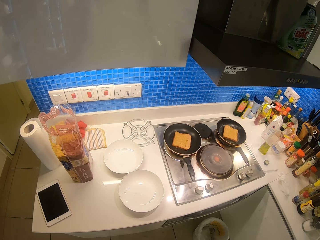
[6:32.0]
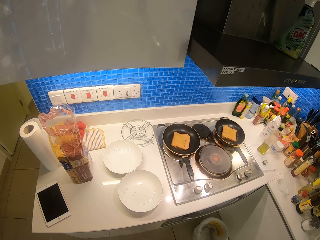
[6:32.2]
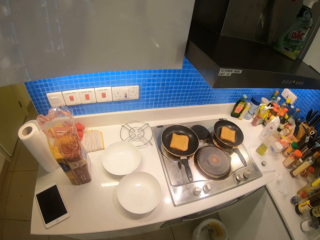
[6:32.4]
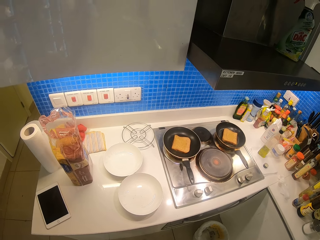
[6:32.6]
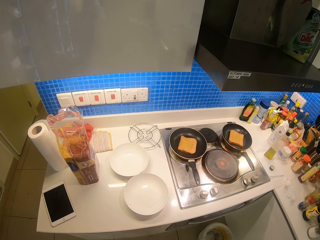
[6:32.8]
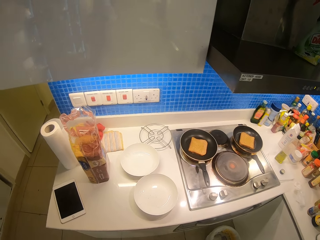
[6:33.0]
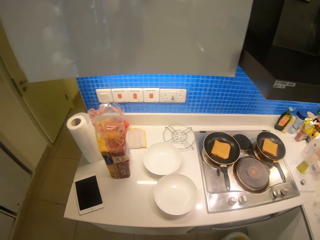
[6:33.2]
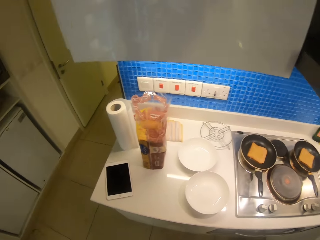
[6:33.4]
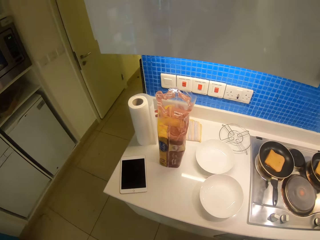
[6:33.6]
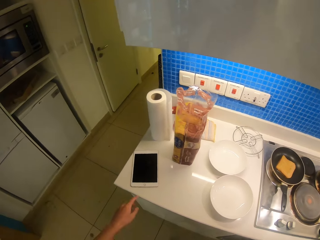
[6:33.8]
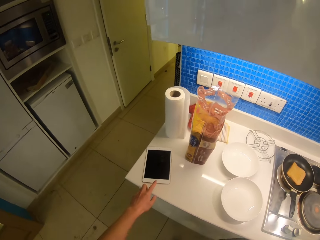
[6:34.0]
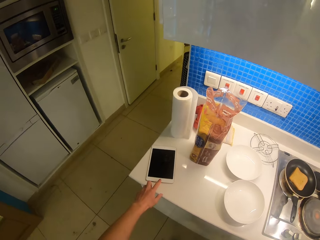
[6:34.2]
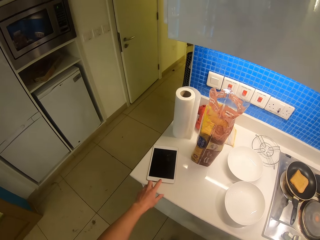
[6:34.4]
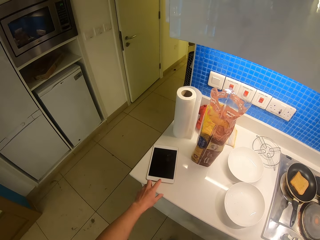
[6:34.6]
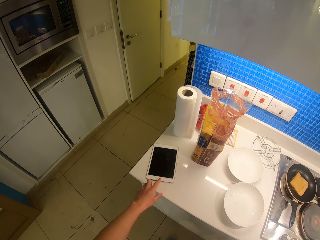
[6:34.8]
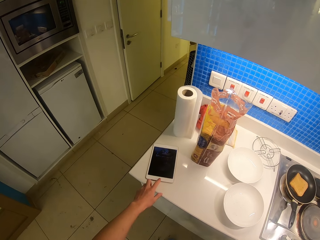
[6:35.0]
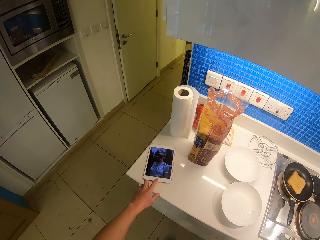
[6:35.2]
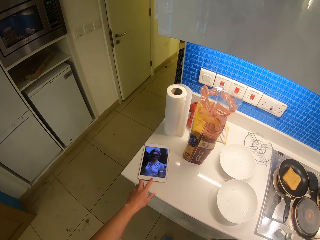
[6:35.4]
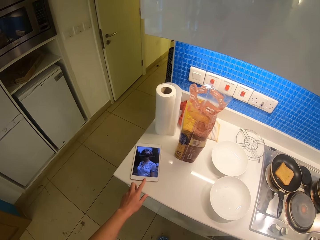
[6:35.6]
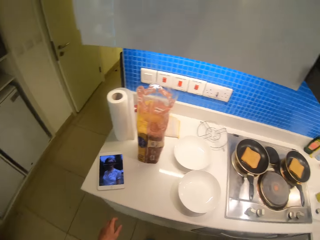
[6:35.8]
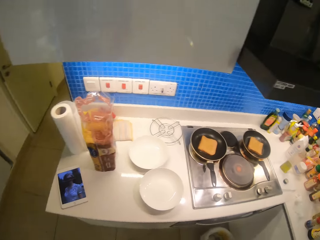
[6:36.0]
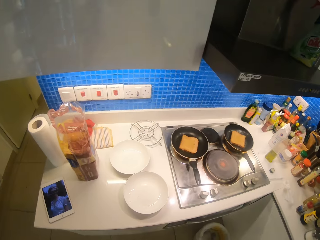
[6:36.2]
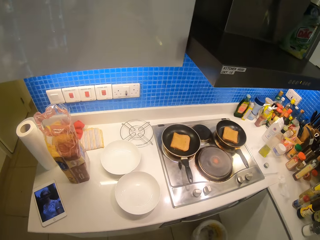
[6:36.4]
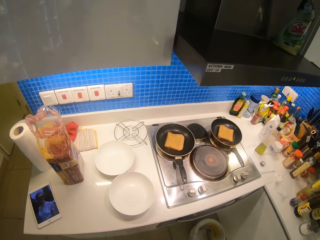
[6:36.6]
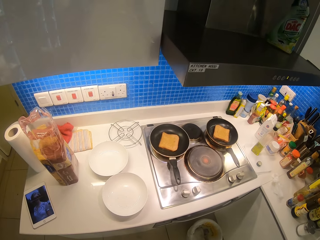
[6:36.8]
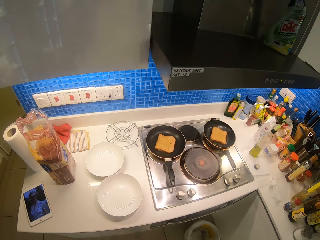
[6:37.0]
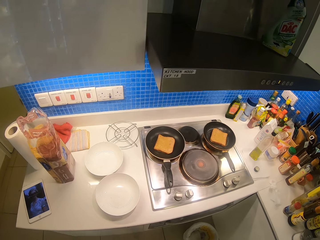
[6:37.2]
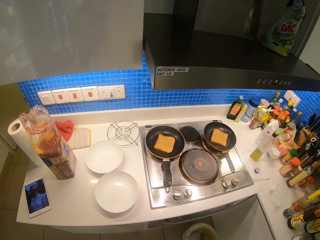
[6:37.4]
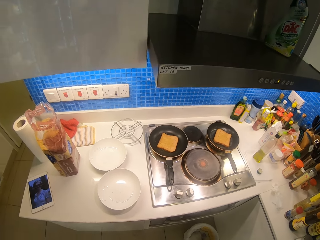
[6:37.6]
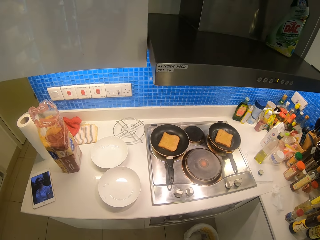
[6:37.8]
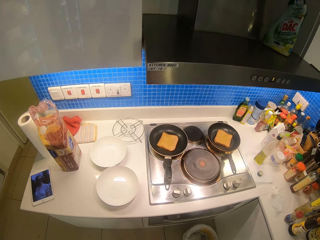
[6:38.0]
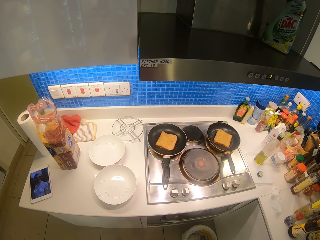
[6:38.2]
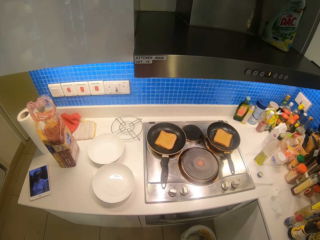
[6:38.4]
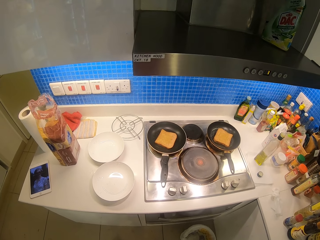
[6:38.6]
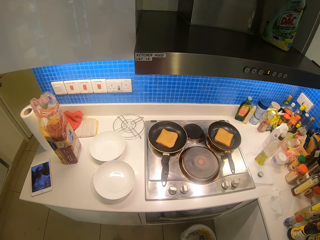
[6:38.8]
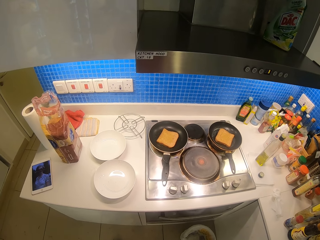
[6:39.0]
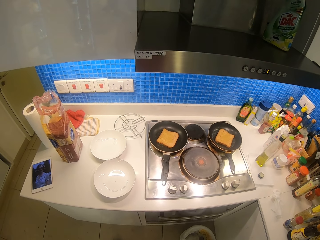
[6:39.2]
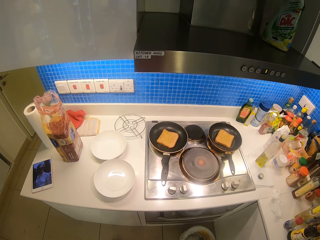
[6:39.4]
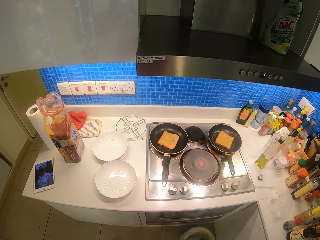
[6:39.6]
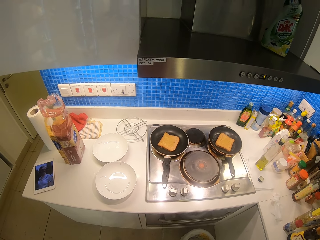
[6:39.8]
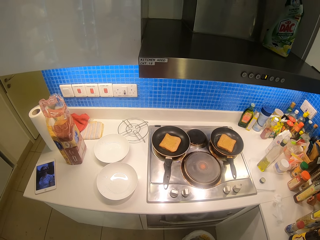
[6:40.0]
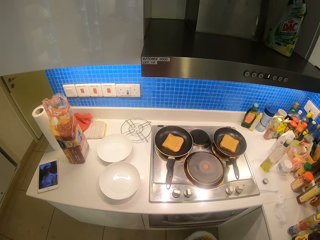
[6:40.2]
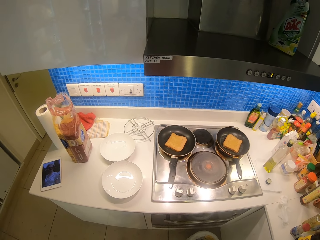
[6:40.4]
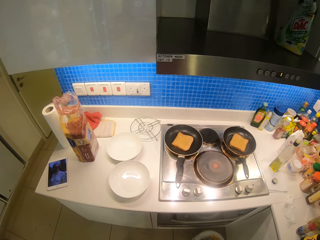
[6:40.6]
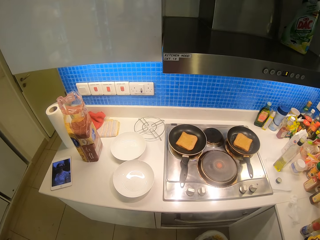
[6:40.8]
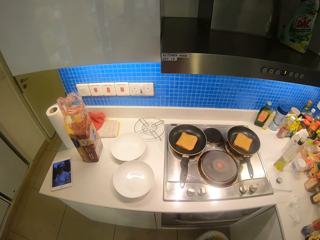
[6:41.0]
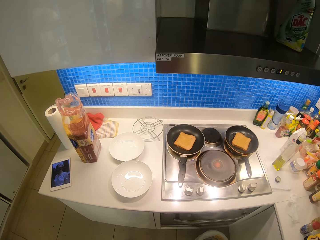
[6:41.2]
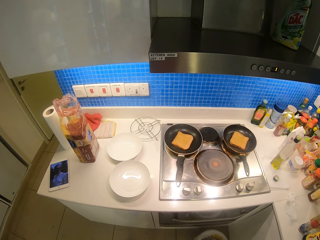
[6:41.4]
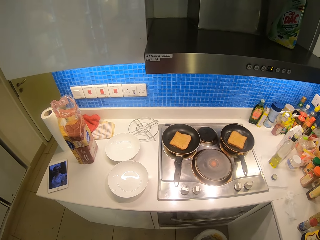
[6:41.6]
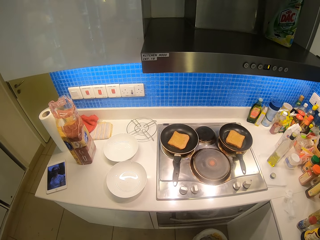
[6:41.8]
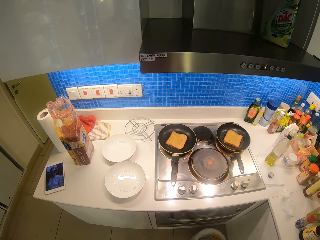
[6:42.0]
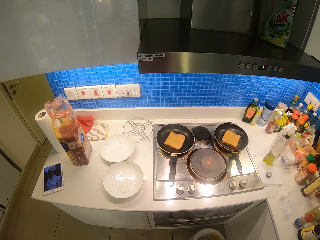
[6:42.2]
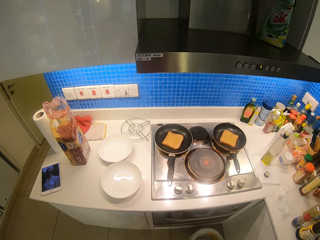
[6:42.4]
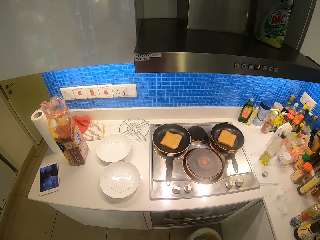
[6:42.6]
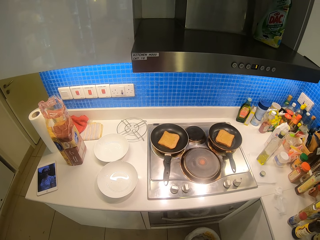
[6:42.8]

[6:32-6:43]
The camera wearer presses on the phone.

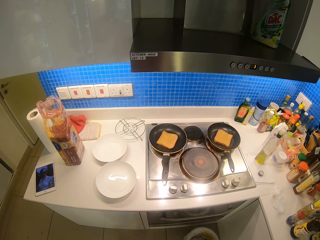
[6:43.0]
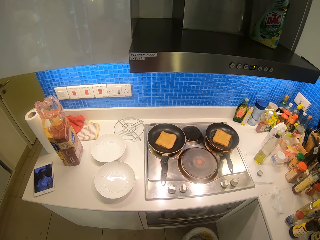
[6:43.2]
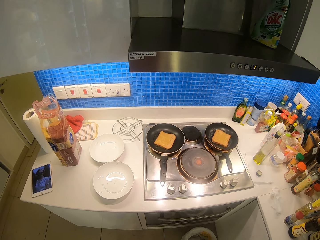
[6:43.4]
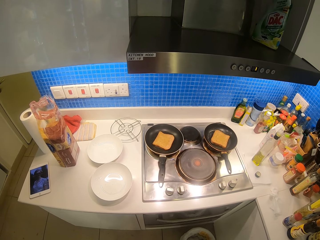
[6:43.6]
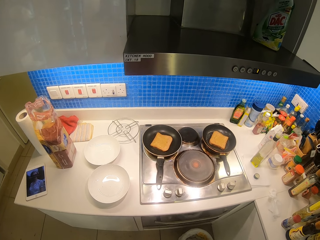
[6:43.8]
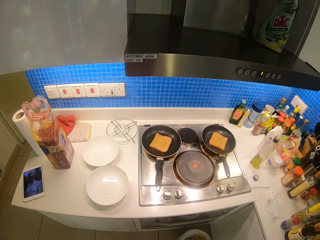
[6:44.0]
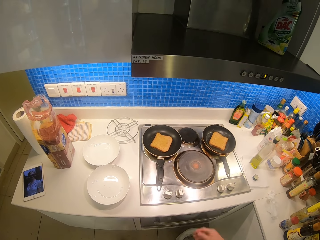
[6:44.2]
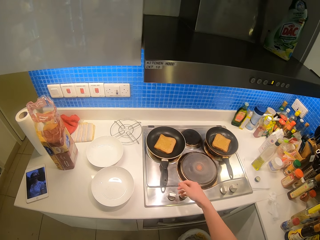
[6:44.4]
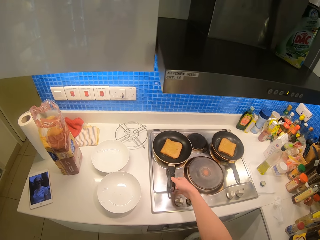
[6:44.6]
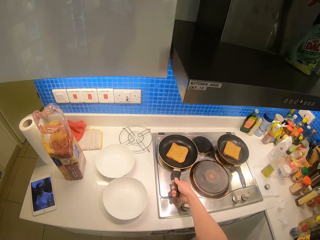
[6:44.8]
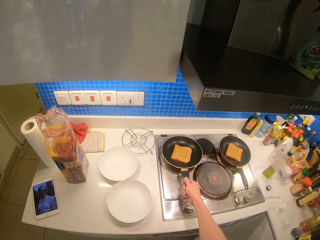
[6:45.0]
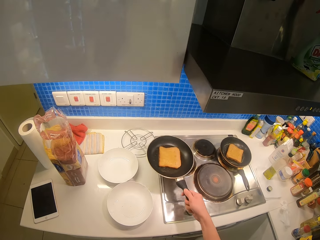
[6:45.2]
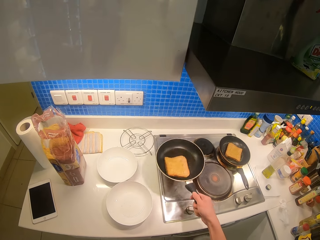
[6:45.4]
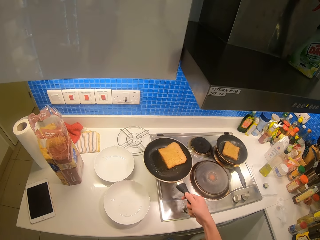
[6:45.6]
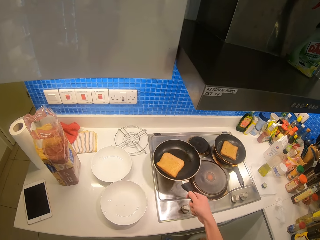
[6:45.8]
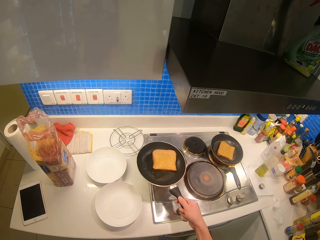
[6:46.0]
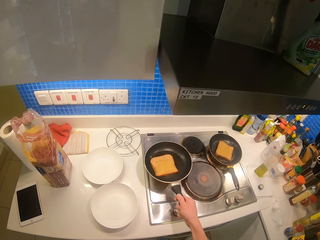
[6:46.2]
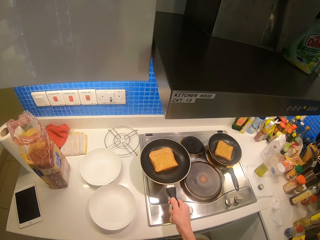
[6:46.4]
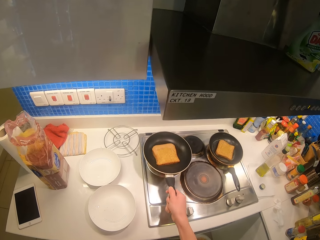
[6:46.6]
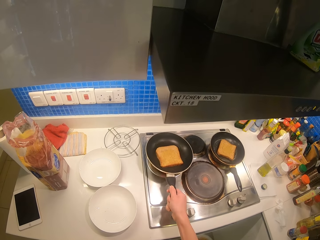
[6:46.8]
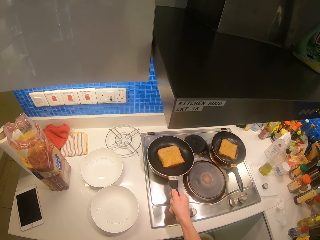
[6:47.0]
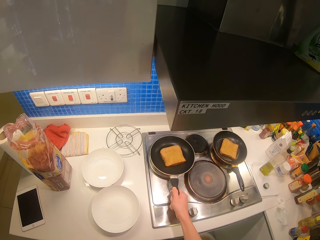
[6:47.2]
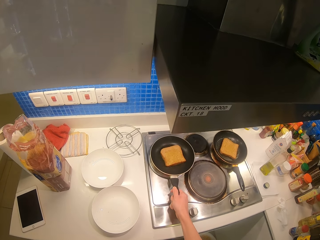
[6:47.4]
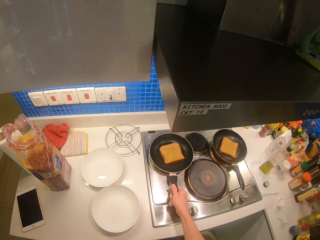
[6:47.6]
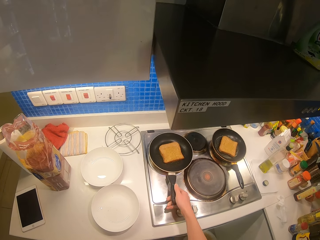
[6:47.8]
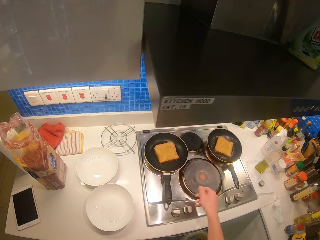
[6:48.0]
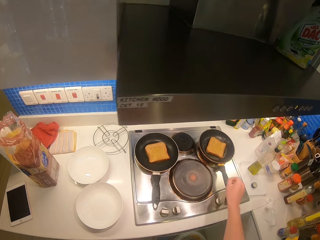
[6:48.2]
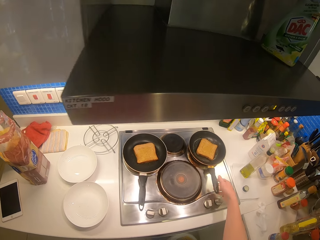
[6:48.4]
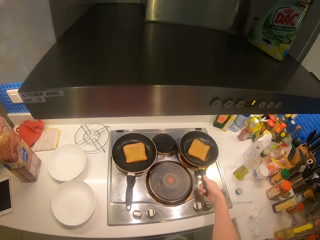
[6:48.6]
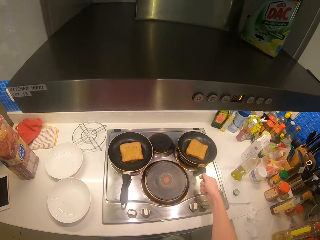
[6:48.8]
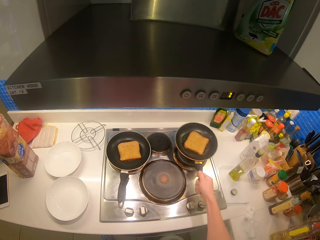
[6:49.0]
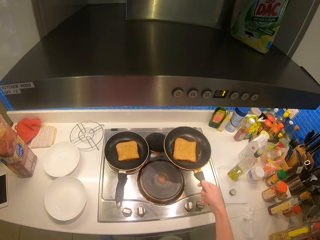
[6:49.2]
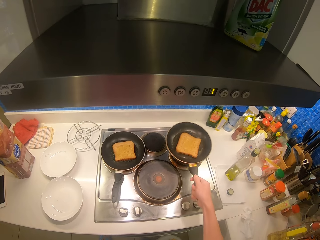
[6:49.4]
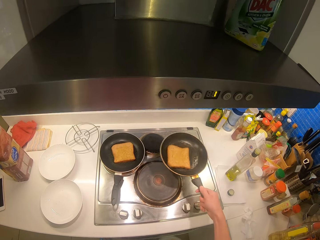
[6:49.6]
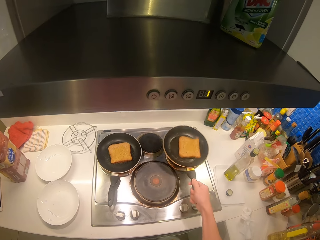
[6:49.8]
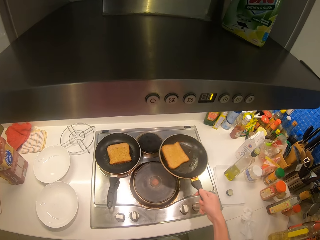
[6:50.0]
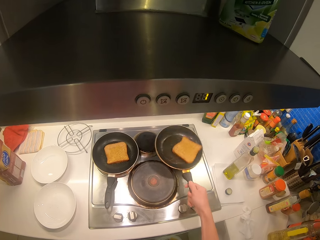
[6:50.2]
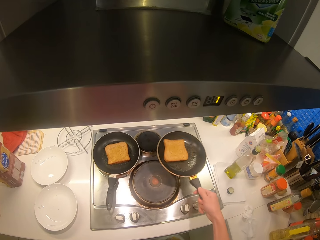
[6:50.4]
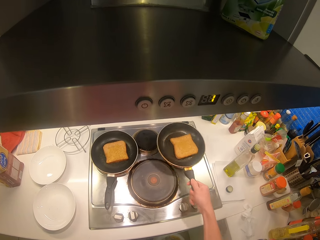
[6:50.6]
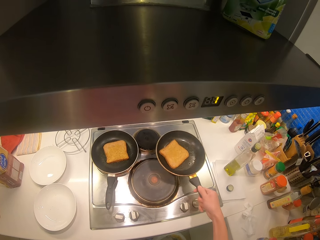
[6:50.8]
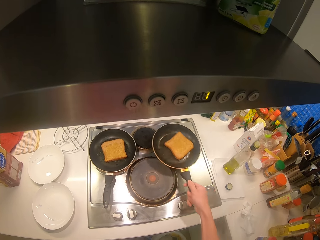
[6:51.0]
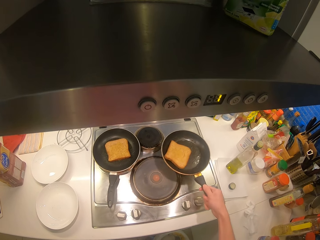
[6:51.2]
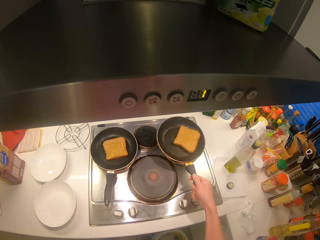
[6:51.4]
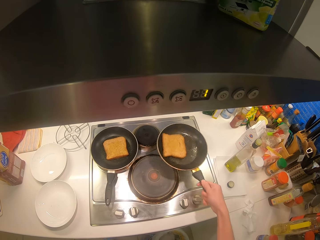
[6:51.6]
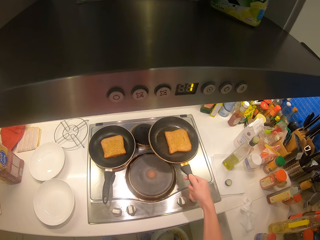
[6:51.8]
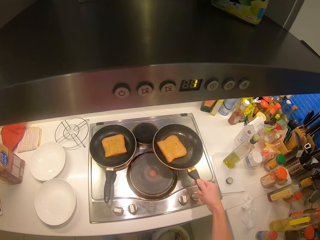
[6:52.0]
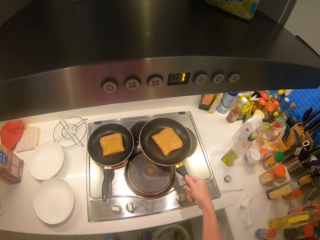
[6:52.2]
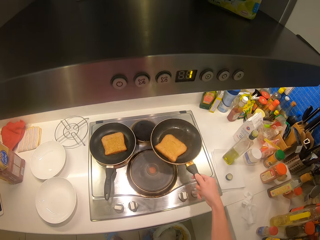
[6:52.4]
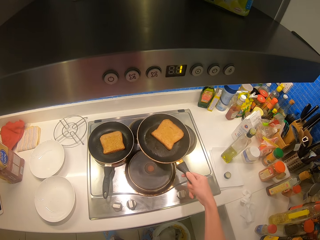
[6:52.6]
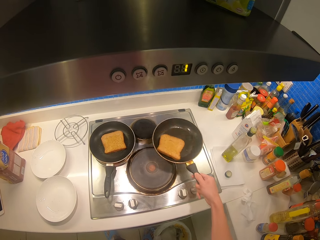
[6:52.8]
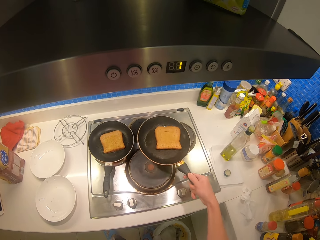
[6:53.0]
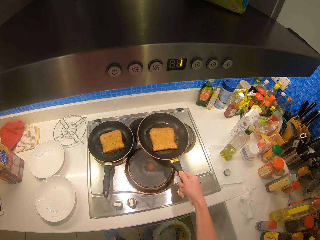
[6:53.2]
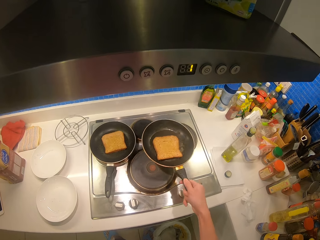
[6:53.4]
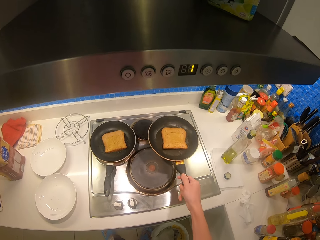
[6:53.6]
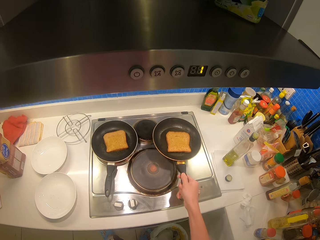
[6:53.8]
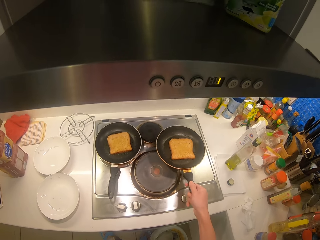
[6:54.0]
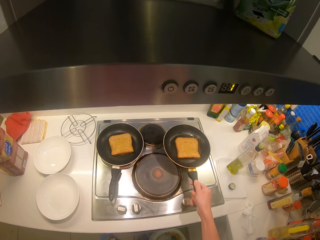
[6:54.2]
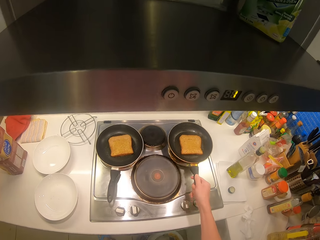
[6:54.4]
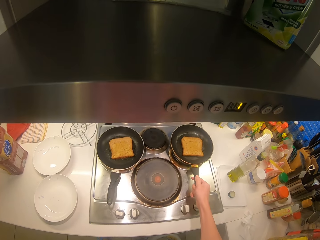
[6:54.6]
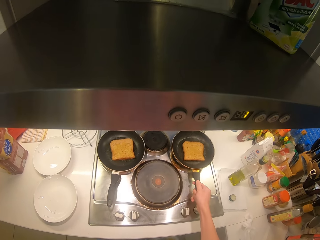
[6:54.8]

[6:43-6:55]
The camera wearer holds the pan. They shake the pan.
